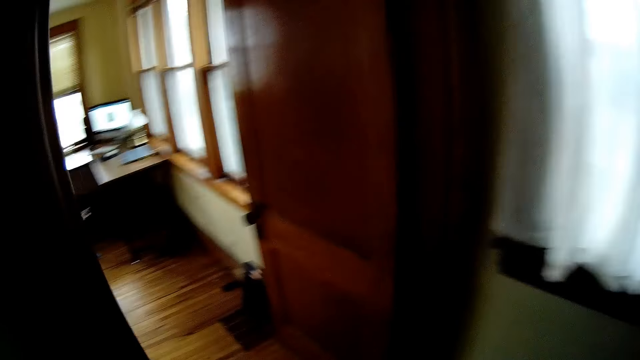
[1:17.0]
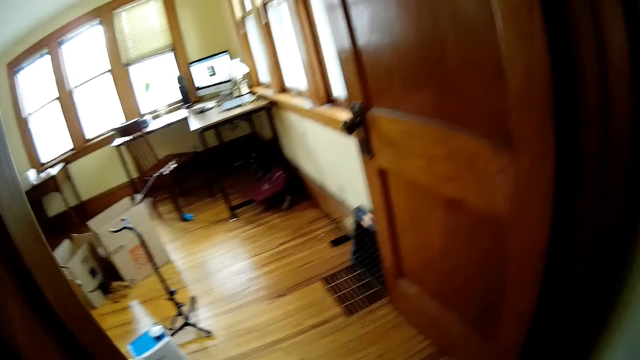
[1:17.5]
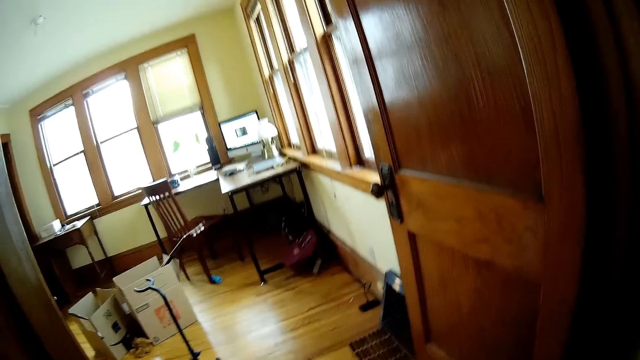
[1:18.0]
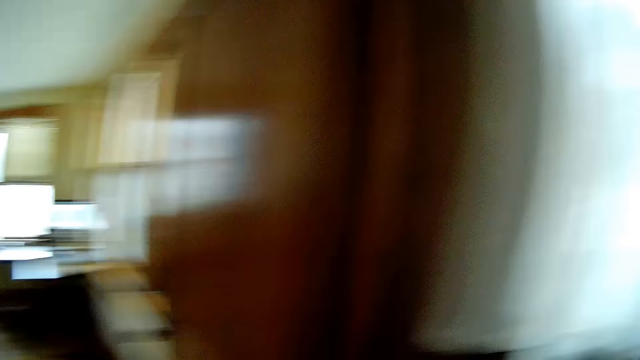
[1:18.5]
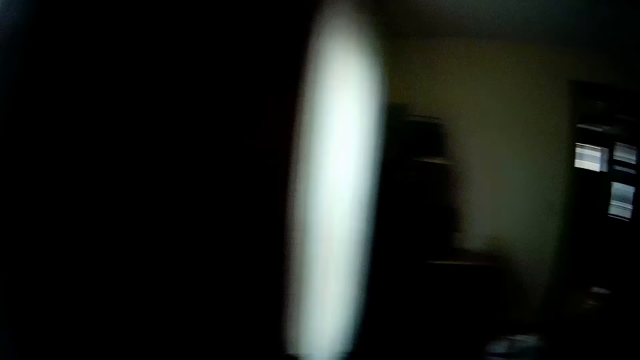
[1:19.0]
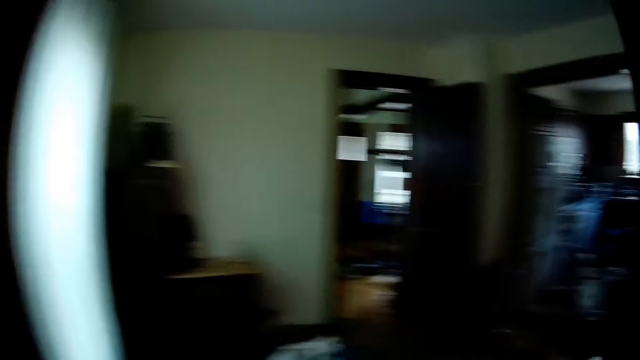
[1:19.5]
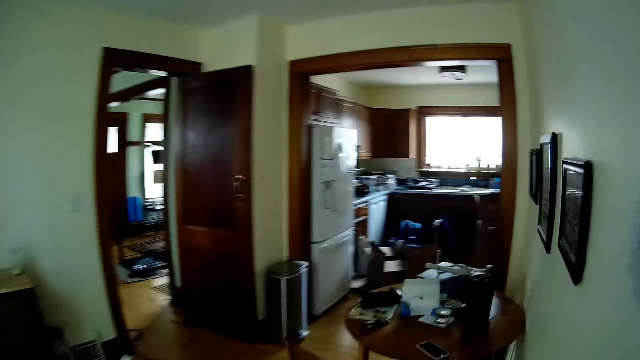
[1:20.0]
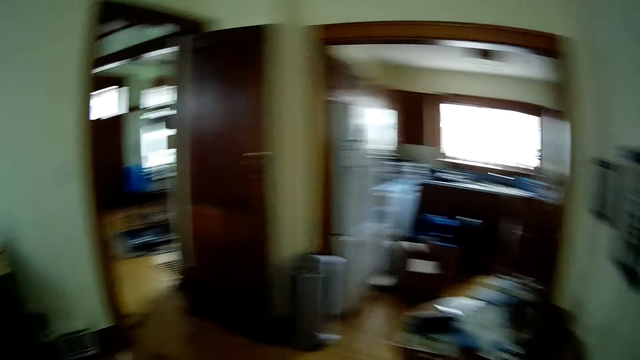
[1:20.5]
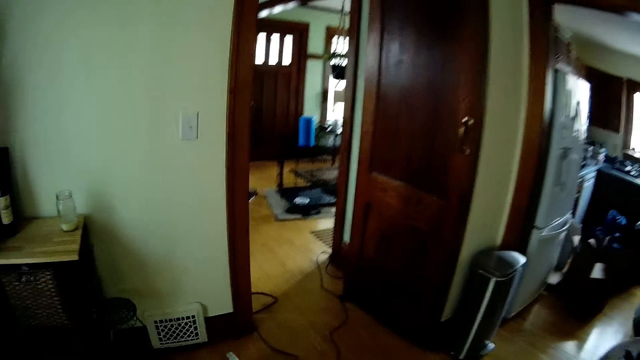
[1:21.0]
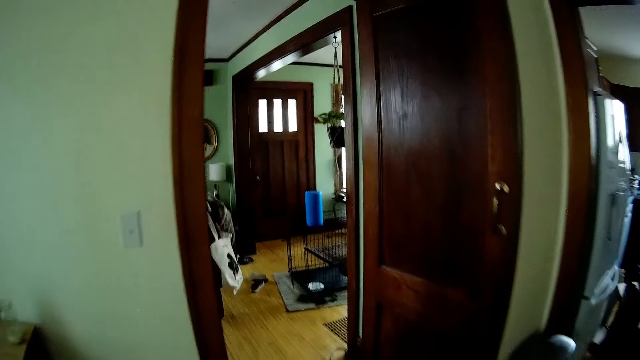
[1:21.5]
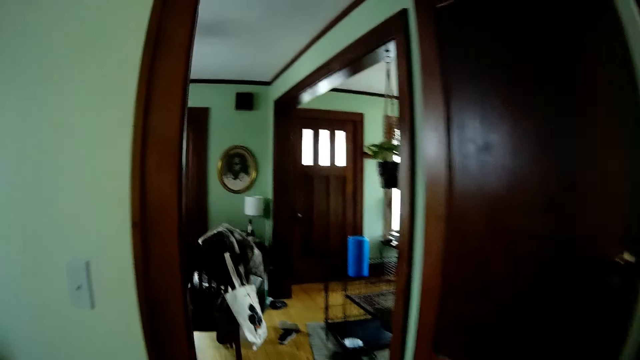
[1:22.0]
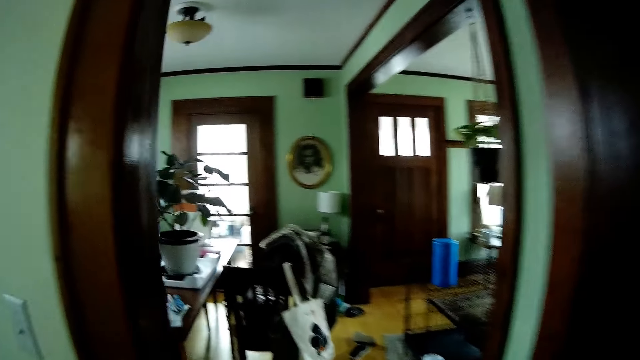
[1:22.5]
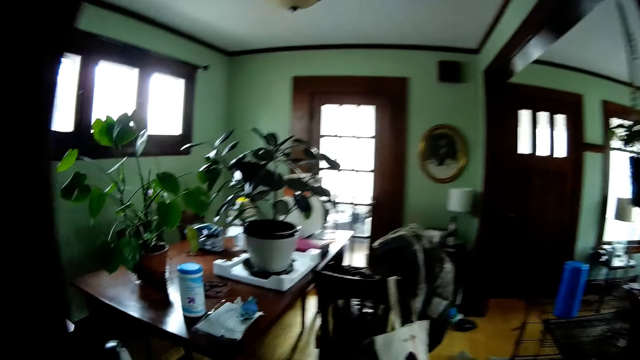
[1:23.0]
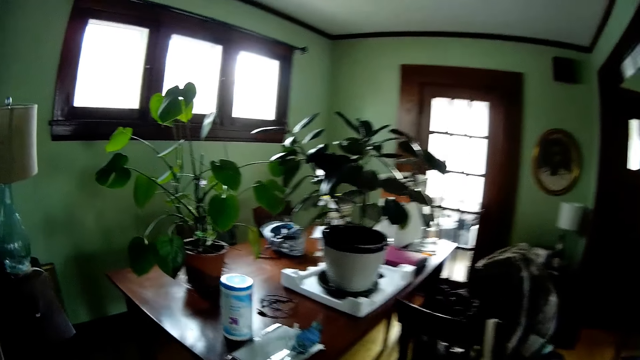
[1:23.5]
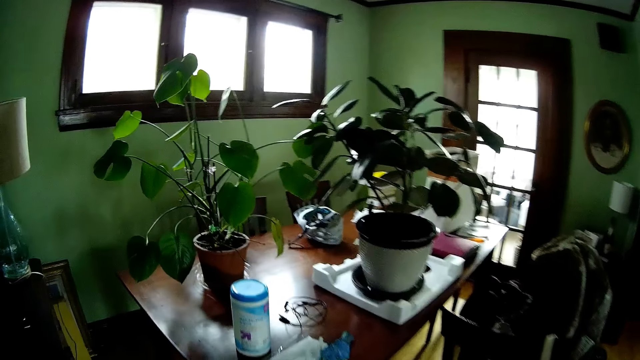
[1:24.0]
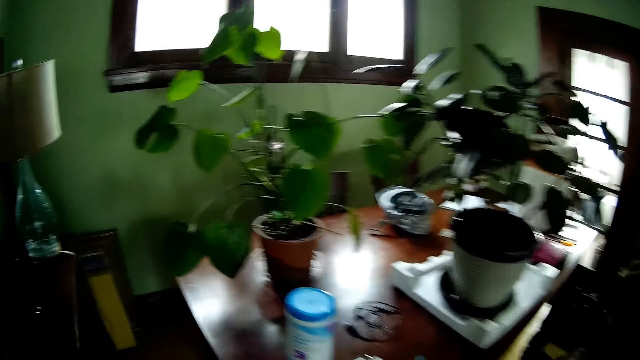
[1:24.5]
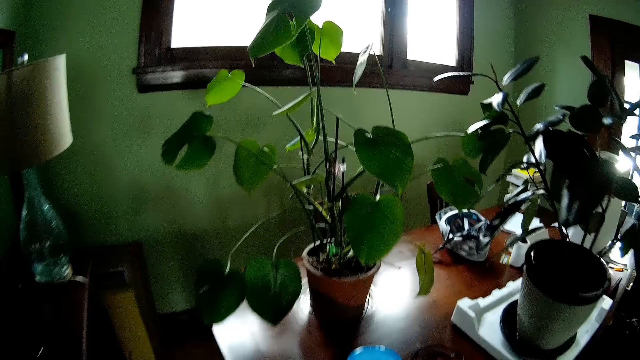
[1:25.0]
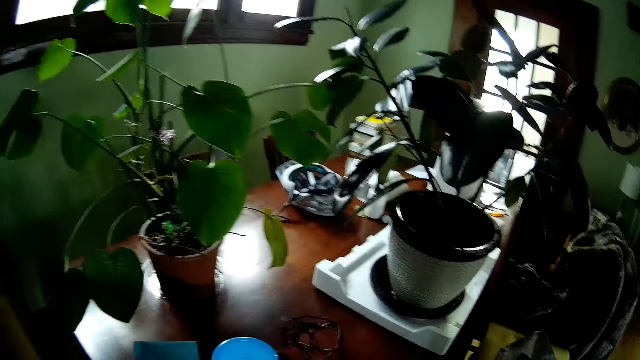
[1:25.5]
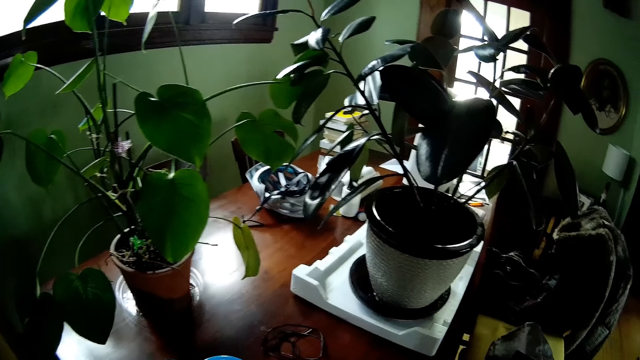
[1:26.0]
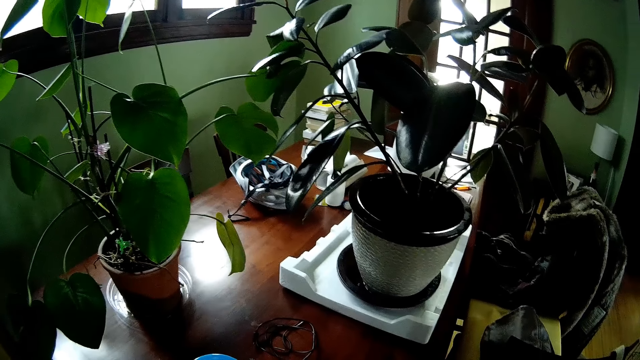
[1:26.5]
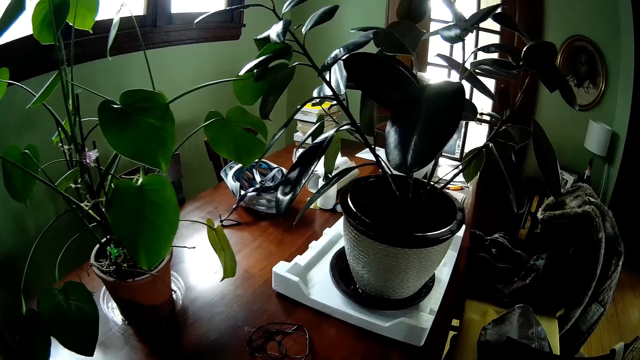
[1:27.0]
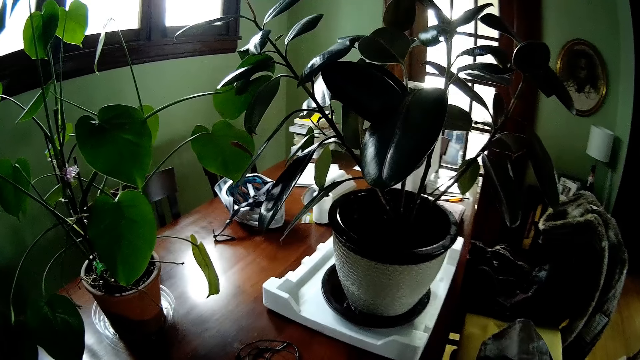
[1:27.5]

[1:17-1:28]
The camera wearer walks around the house. They walk to a dining table. They look at the flower.

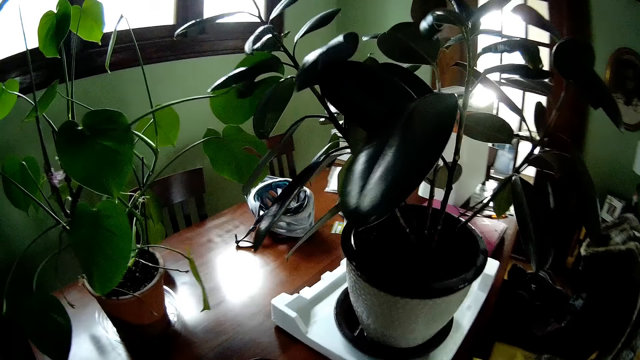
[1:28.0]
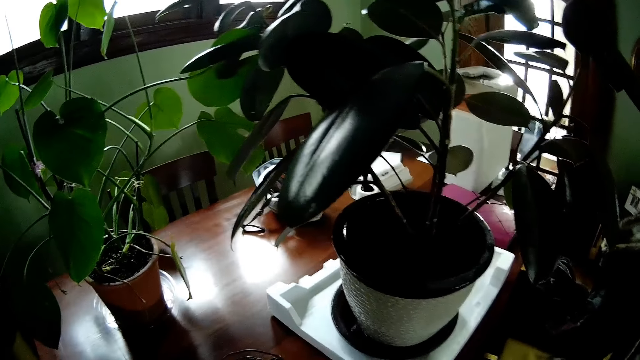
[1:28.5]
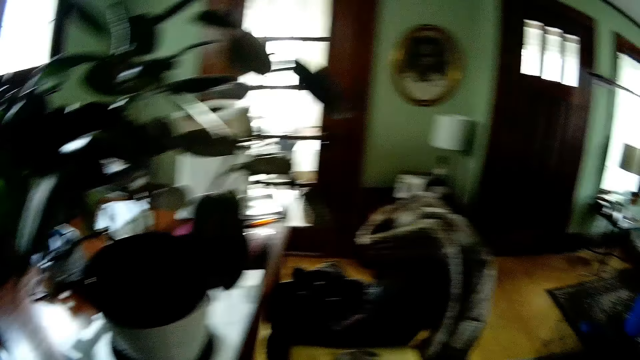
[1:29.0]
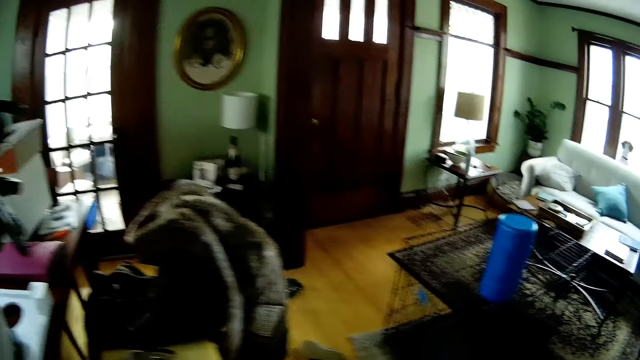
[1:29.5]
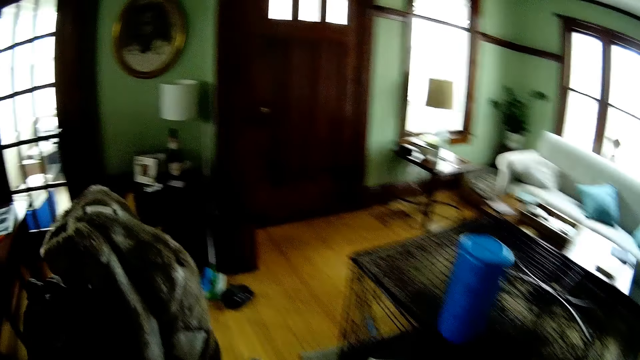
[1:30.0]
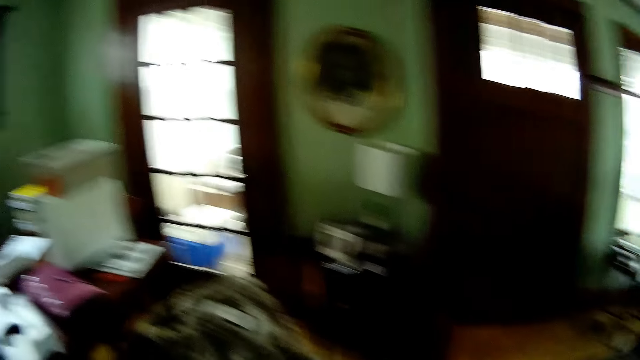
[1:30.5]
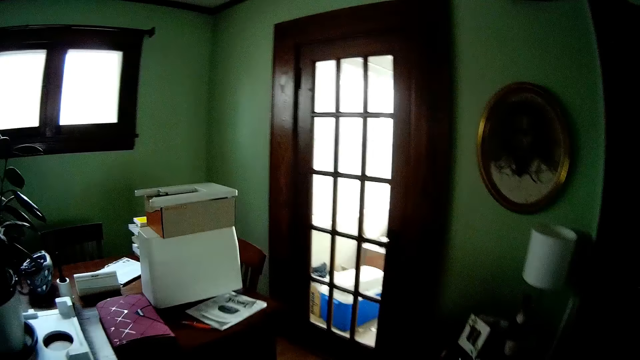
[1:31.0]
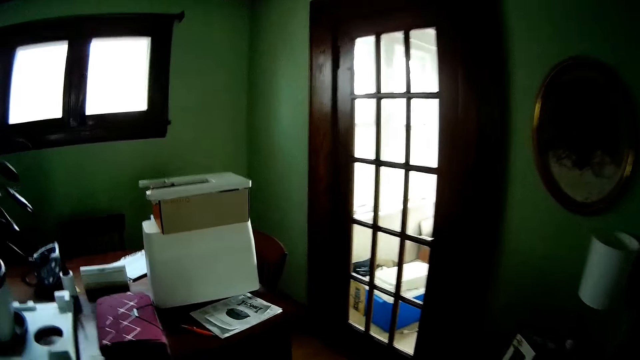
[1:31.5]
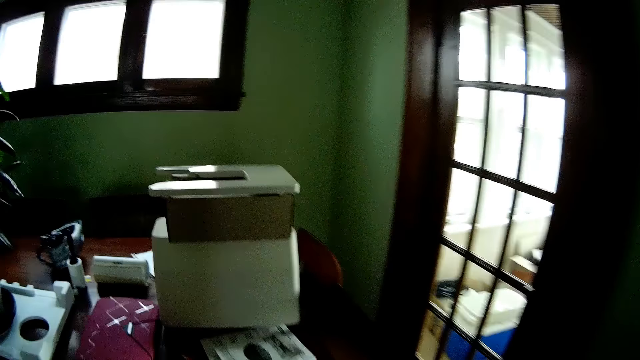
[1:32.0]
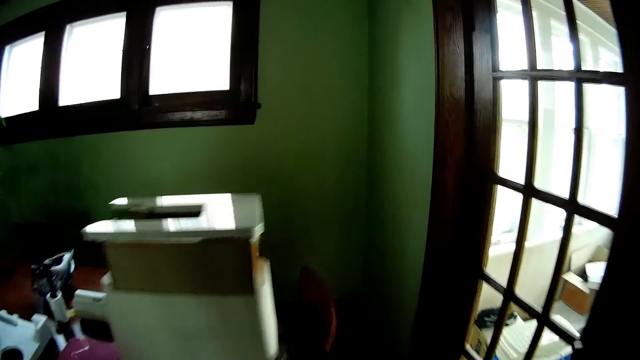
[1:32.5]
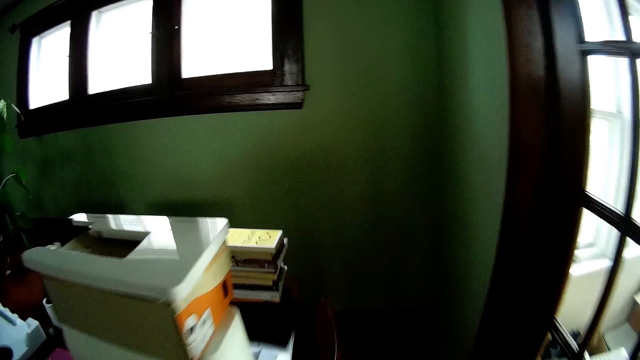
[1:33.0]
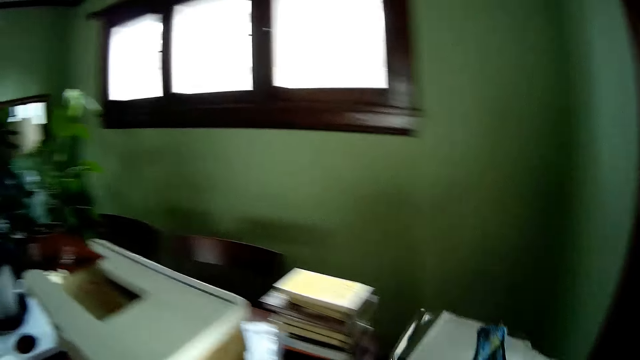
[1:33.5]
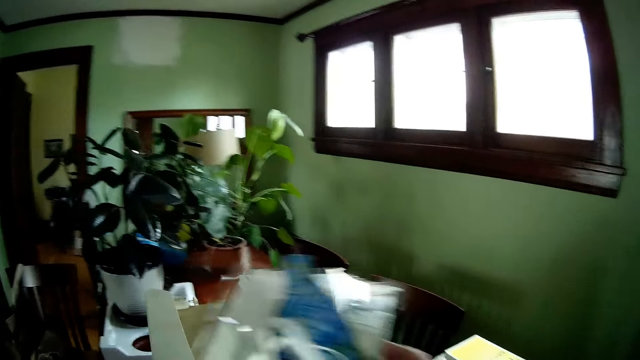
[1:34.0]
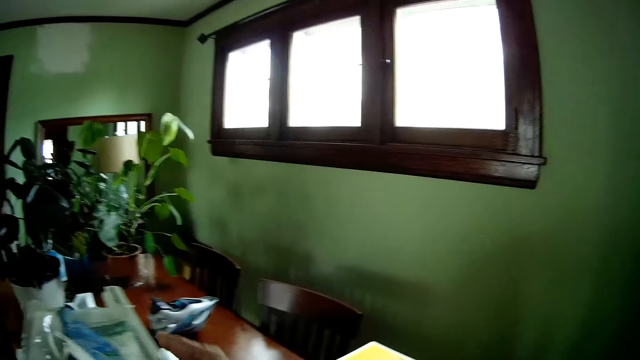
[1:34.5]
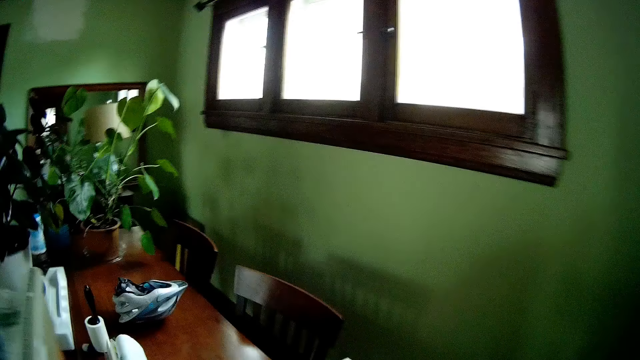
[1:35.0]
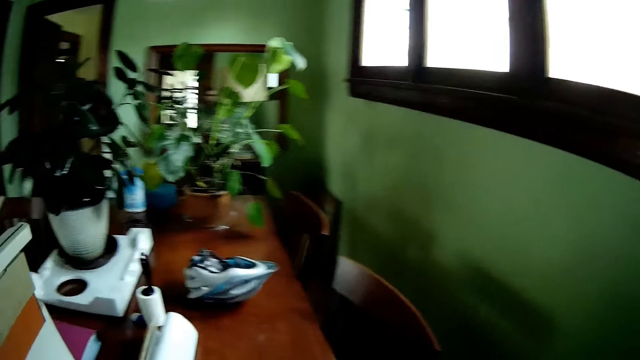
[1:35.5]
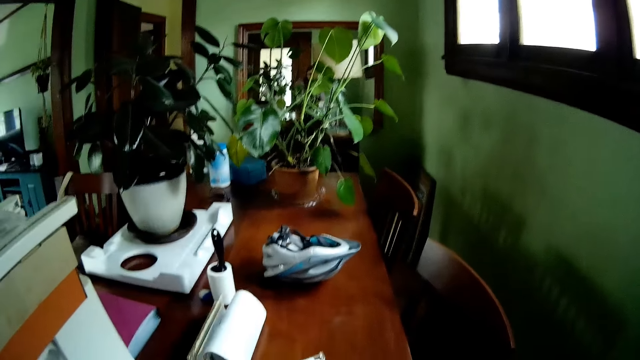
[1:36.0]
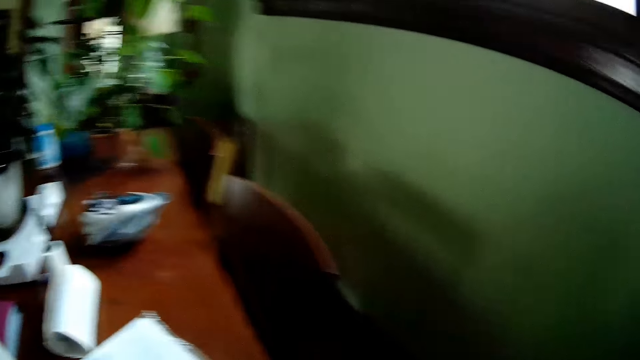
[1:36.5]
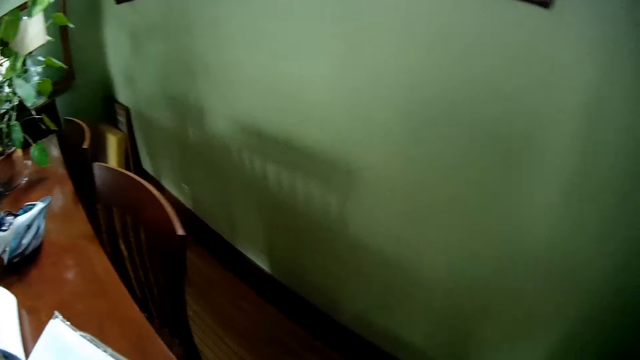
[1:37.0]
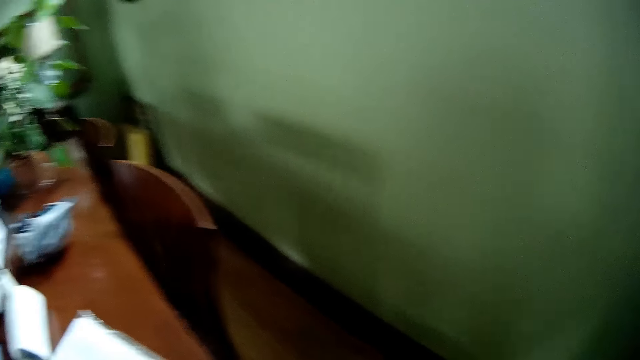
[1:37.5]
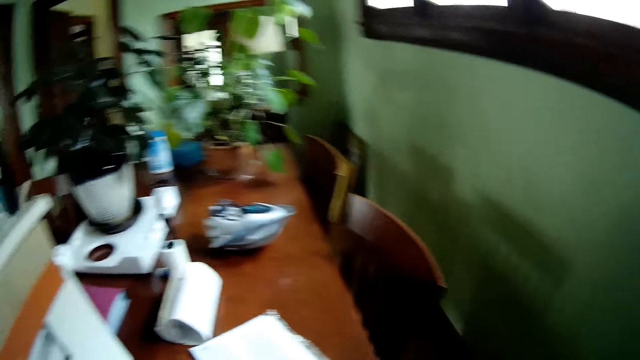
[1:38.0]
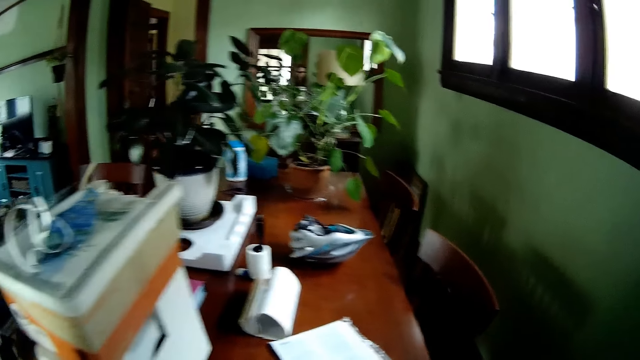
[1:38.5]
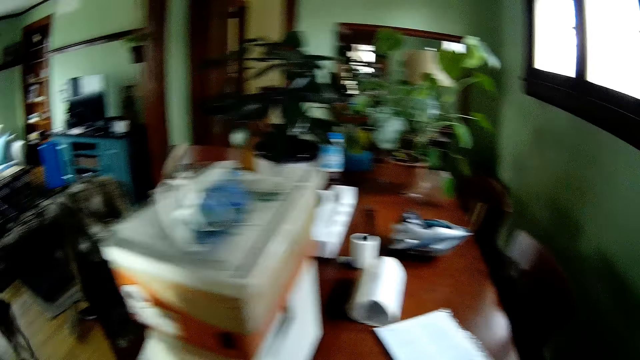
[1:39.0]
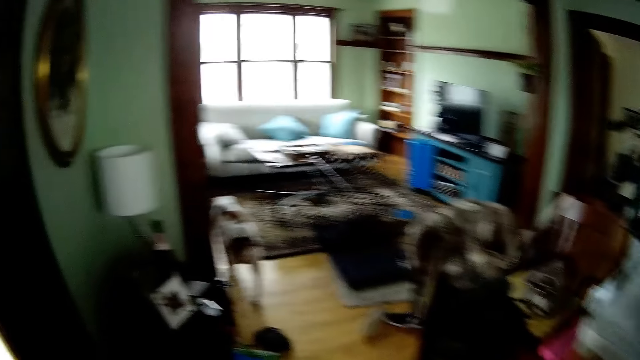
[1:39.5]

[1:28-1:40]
The camera wearer walks to a box on the dining table. He holds a paper in his right hand. He drops the papers on the box with his right hand.
